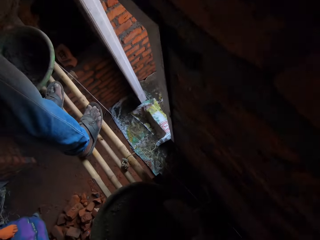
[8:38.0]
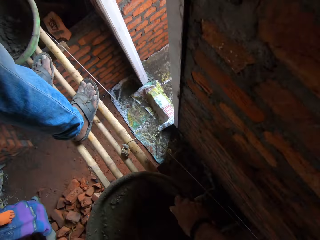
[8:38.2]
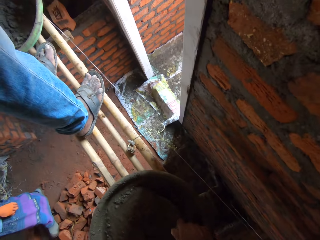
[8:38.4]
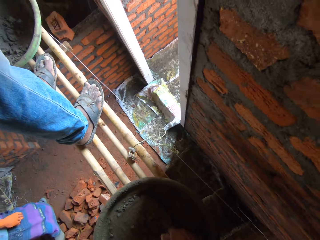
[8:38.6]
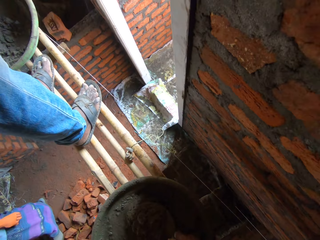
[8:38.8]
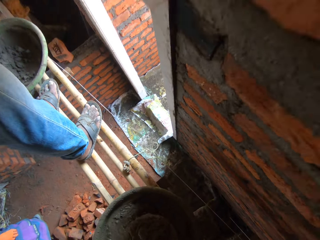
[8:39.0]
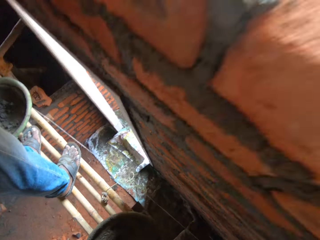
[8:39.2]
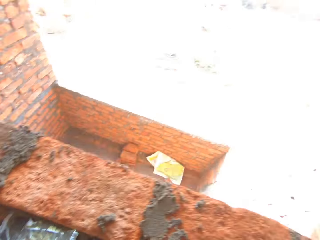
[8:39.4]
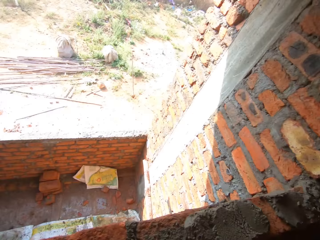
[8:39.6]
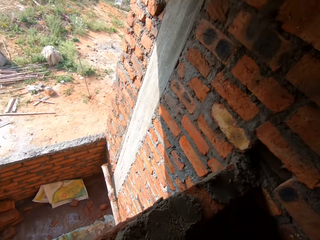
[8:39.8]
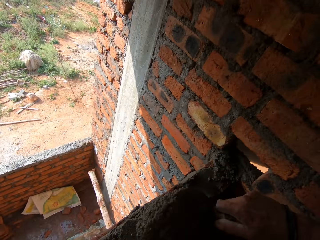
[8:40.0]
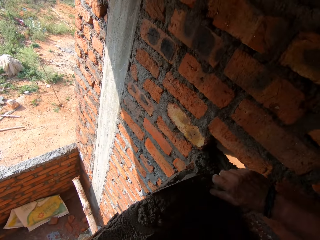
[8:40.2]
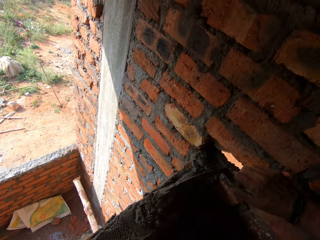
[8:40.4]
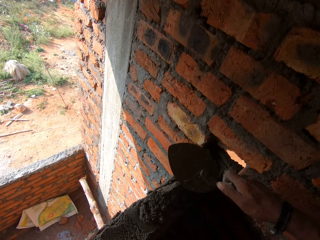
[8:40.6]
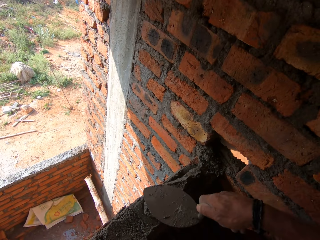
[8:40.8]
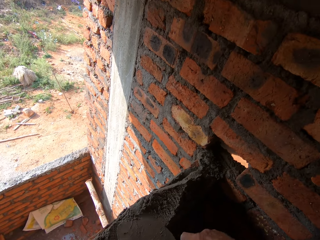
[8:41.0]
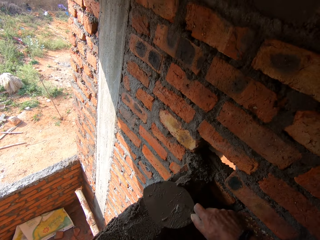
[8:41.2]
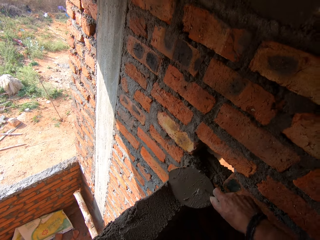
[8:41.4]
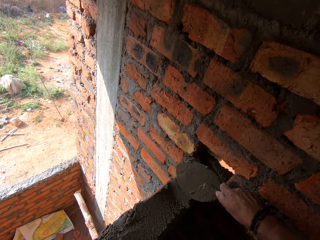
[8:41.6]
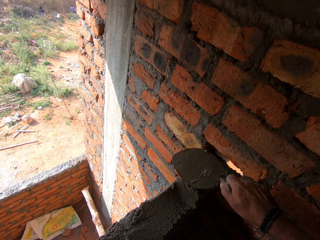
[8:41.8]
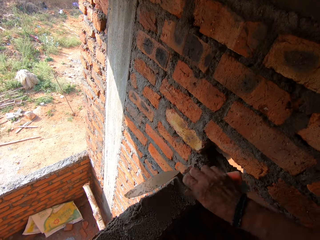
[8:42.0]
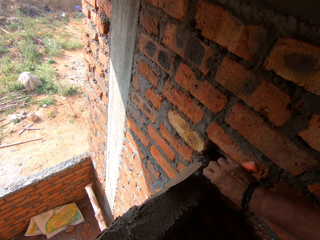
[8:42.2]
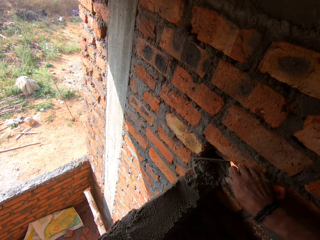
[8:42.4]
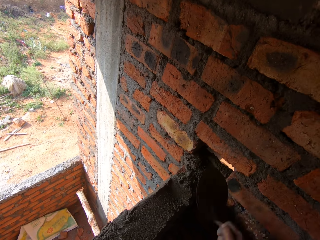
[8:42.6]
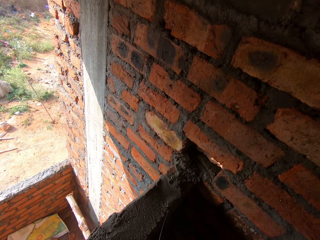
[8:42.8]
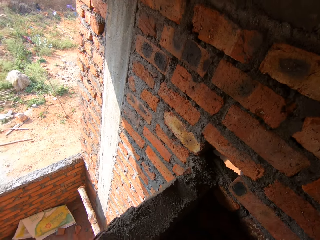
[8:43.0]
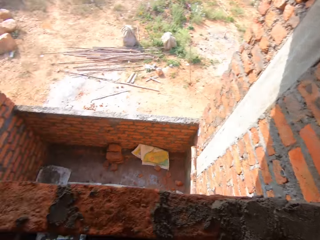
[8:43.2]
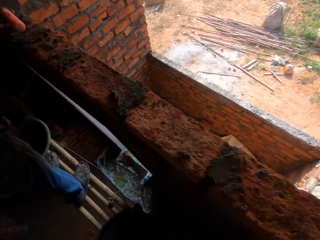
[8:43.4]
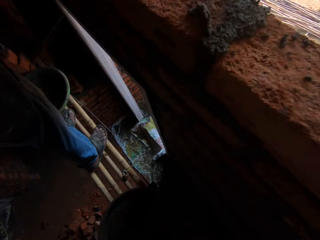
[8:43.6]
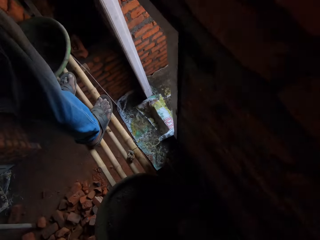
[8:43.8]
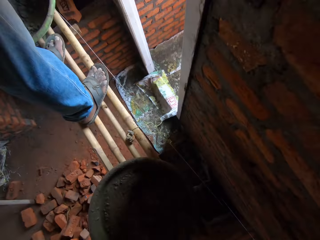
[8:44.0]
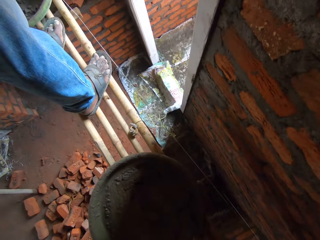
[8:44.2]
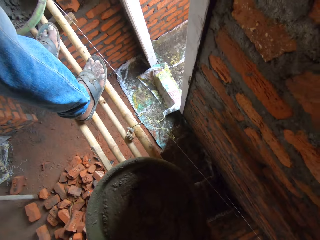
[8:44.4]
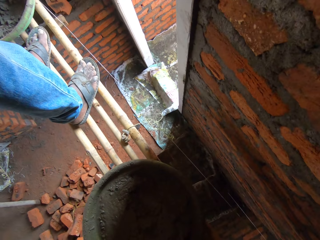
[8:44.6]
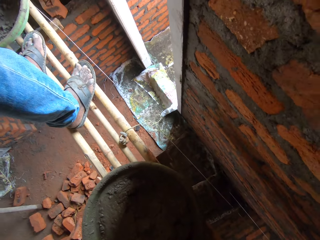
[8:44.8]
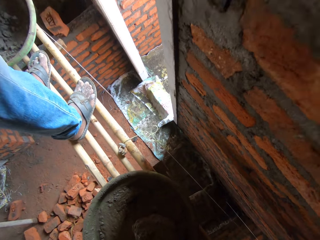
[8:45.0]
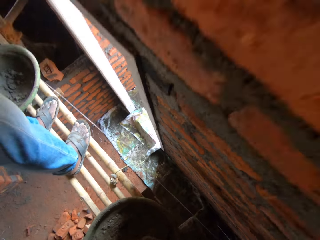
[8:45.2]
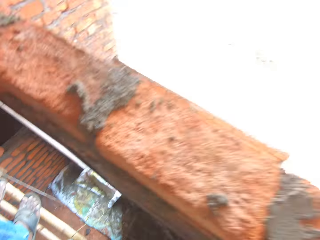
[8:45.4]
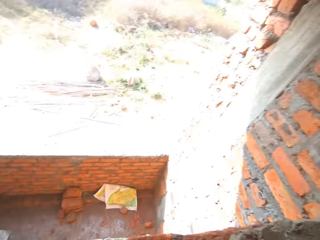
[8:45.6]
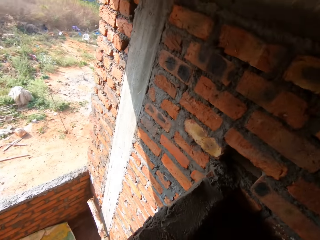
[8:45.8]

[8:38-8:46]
The camera wearer scoops the concrete with a brick trowel. They apply the concrete on the brick with the brick trowel. They scoop the cement with the trowel.

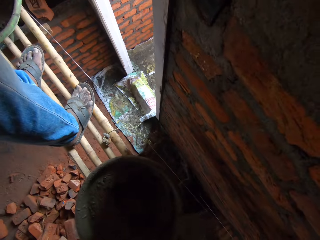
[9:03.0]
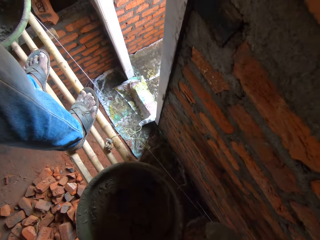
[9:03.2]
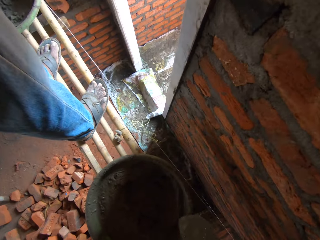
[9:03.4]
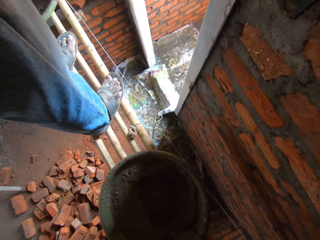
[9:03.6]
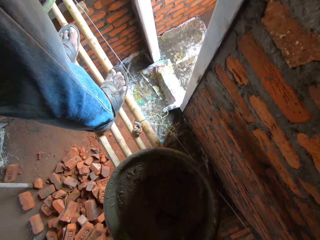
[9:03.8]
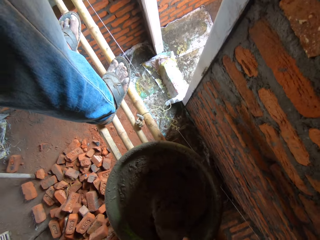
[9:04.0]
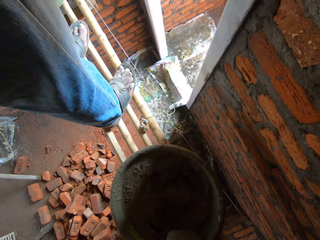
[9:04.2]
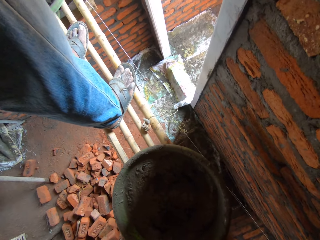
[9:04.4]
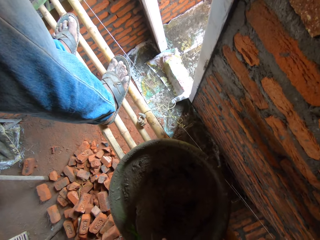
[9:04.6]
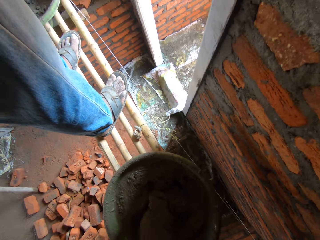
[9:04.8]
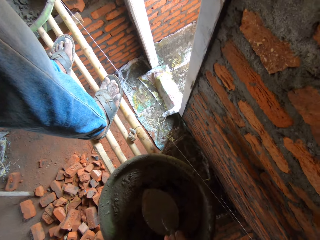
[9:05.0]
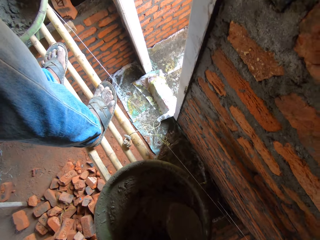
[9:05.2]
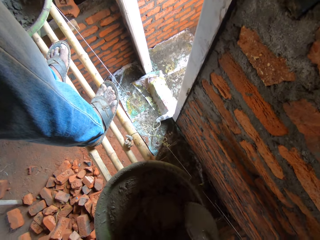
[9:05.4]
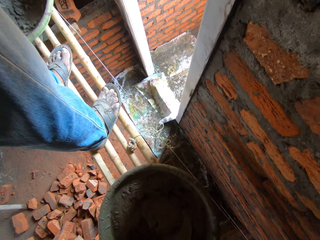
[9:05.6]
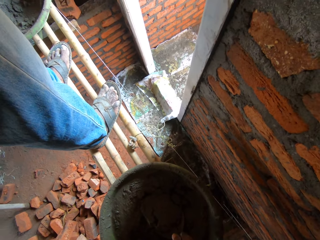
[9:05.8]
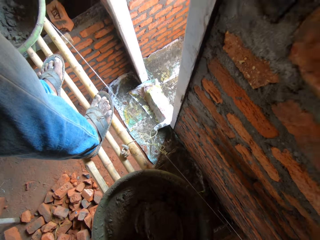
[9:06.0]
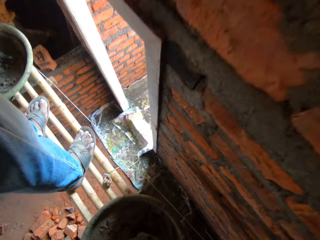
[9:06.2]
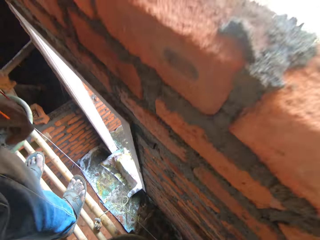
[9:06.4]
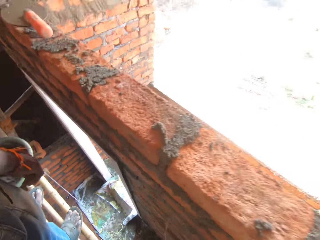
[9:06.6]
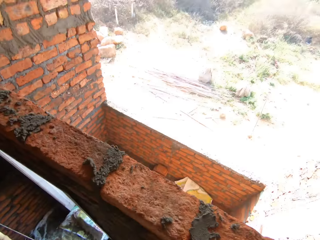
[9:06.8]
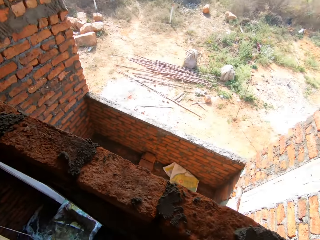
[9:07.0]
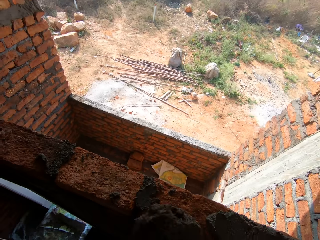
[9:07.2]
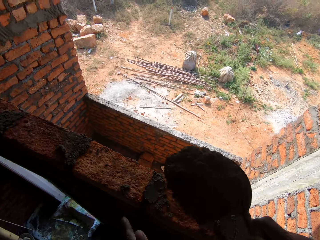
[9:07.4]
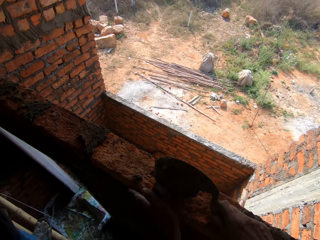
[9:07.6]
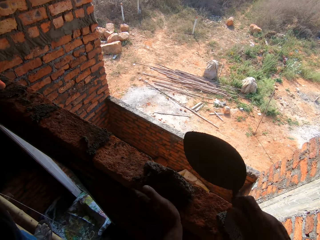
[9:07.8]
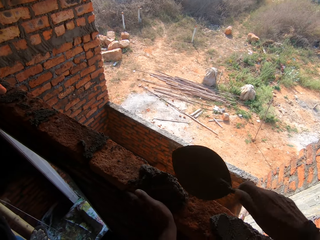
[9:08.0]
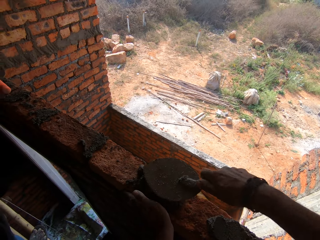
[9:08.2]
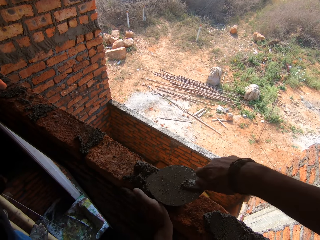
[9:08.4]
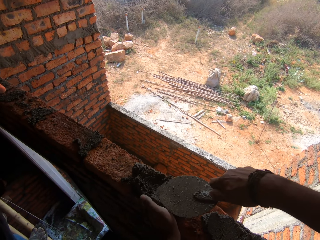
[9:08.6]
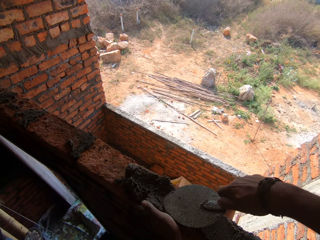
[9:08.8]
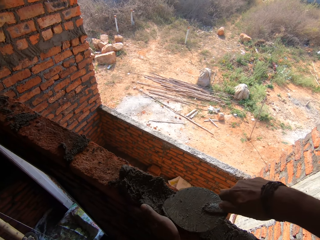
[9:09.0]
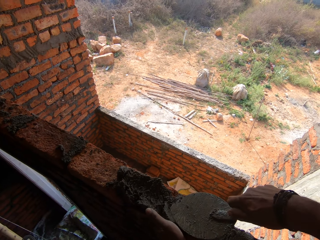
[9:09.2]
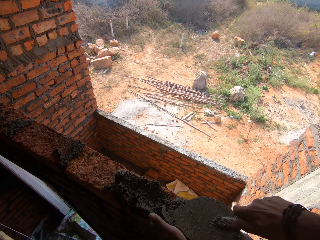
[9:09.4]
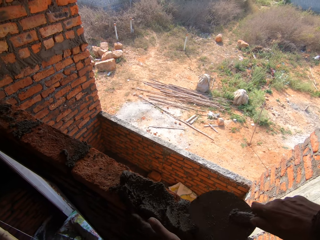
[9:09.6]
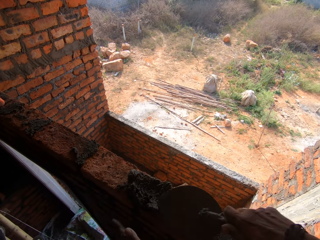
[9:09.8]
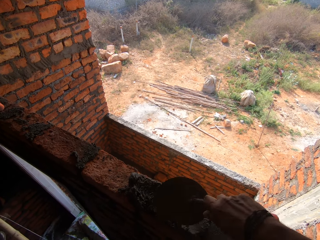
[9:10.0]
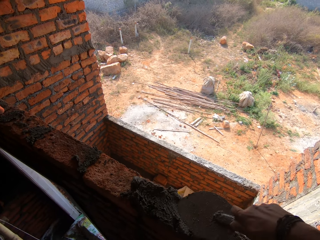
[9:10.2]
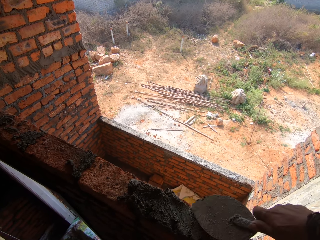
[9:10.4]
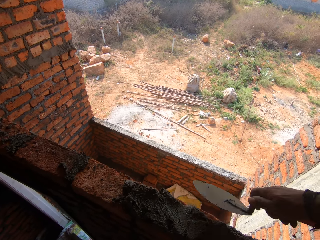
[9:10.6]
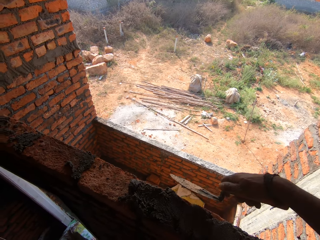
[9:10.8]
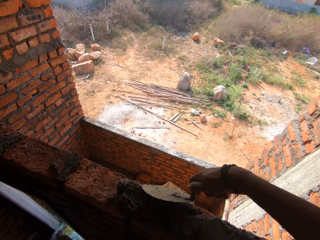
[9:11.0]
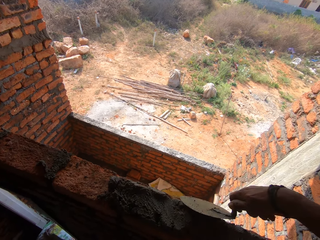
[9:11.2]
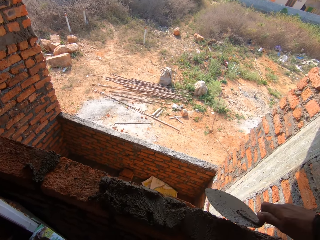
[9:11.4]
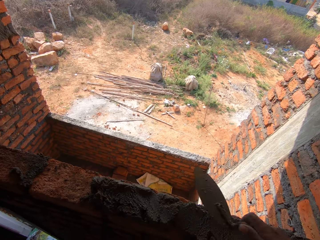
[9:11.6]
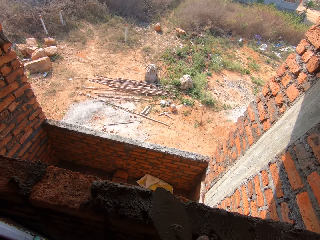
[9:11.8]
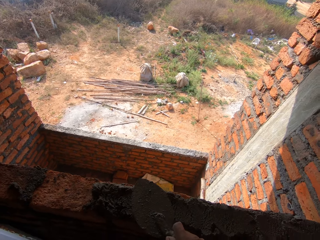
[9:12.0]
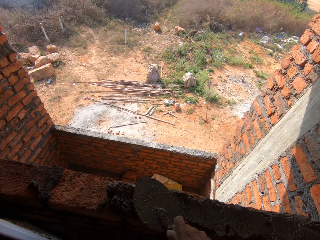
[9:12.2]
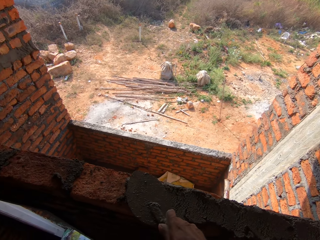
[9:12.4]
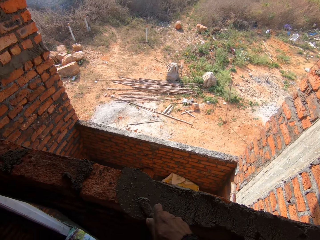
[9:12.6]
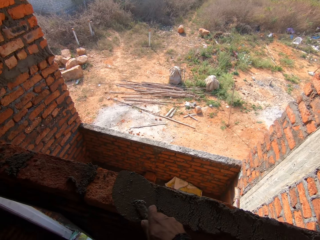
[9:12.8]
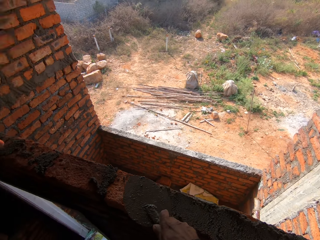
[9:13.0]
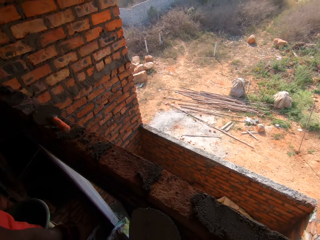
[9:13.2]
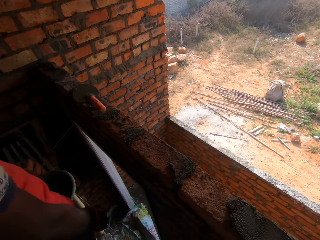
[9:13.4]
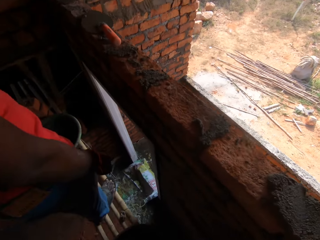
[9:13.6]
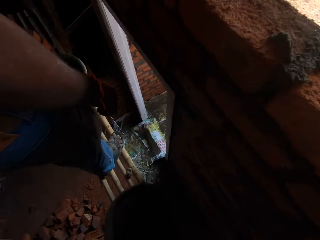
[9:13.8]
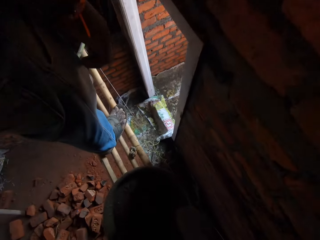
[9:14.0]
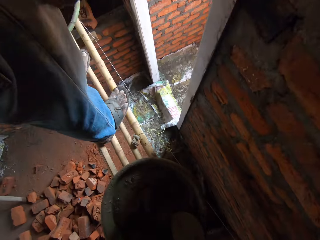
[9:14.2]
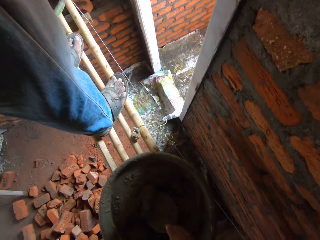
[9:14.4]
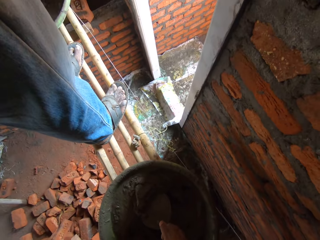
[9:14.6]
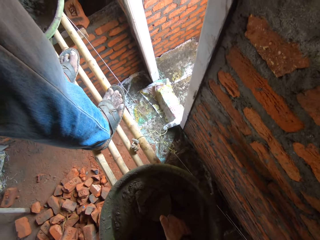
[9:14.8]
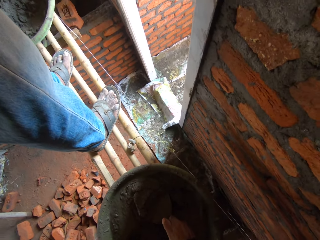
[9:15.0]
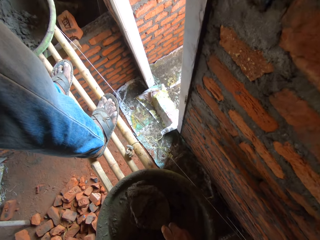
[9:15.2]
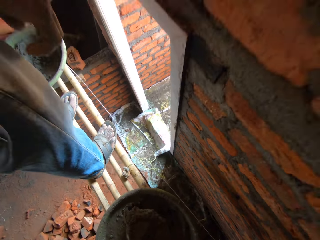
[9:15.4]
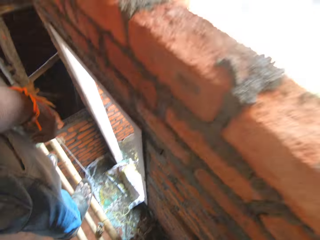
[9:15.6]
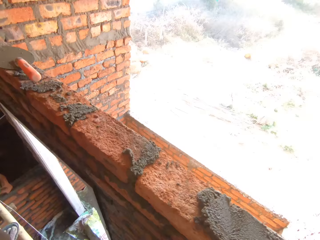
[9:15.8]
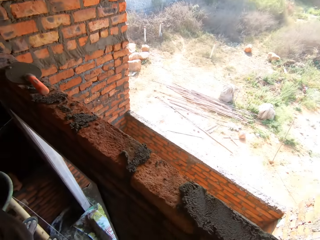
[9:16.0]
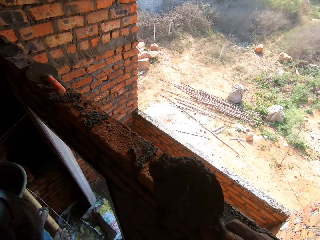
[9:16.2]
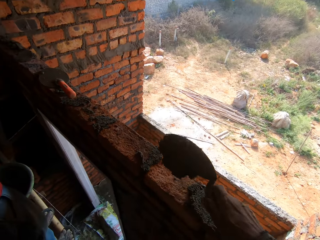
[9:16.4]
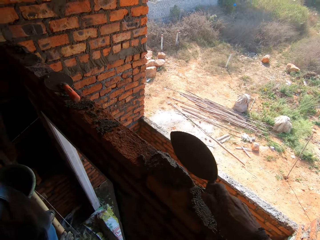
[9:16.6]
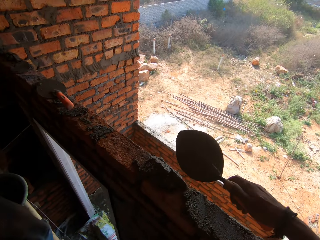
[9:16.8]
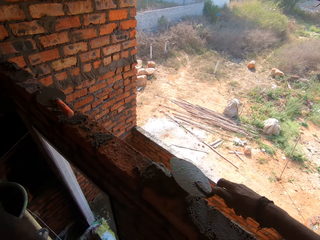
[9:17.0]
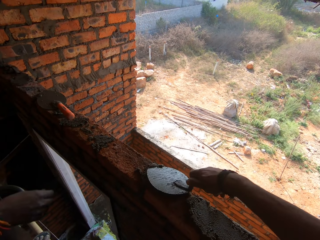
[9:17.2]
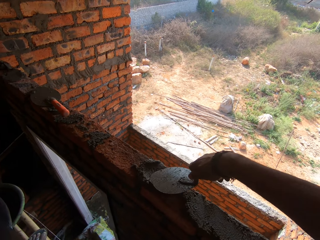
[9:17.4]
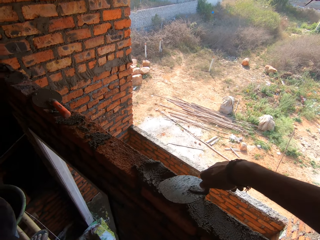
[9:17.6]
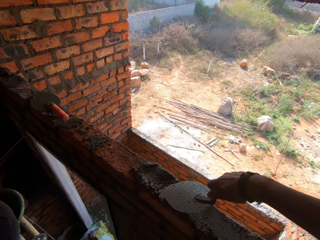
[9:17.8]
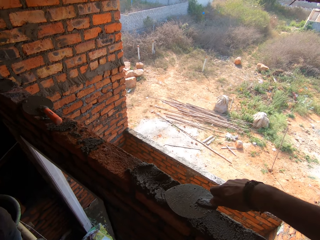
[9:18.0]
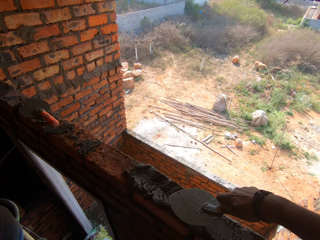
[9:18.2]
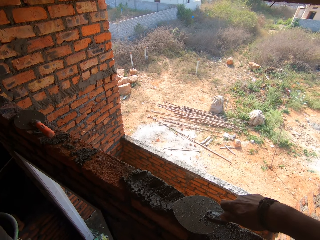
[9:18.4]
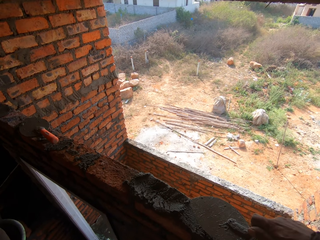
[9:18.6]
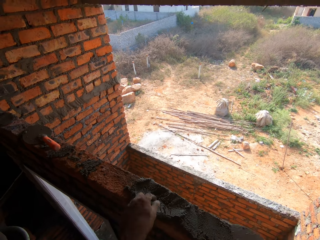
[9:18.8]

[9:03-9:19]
The camera wearer mixes cement with a trowel. They scoop the concrete with a brick trowel. They apply the concrete on the brick with the brick trowel. They scoop the cement with the trowel. They apply the mortar on the wall and level the mortar with the trowel.
